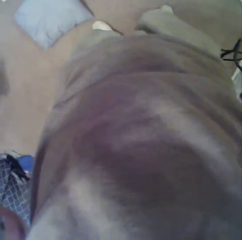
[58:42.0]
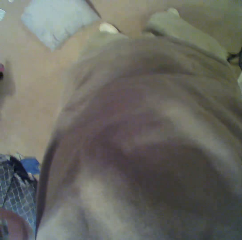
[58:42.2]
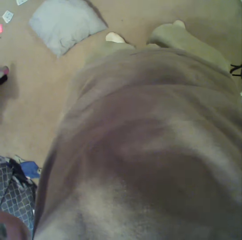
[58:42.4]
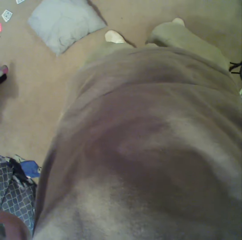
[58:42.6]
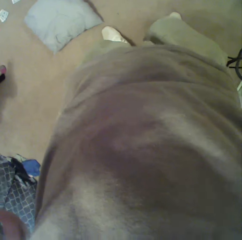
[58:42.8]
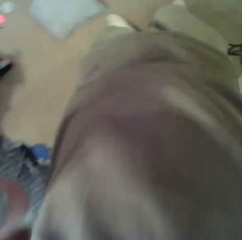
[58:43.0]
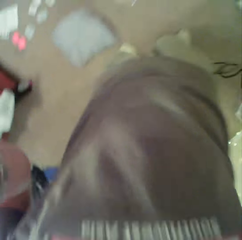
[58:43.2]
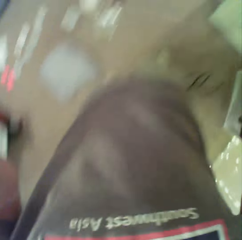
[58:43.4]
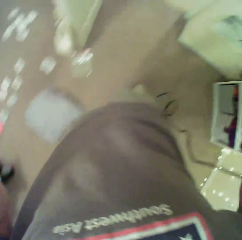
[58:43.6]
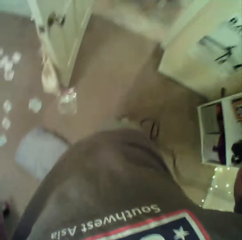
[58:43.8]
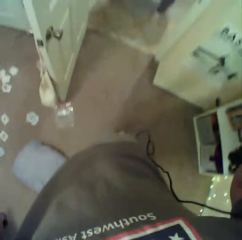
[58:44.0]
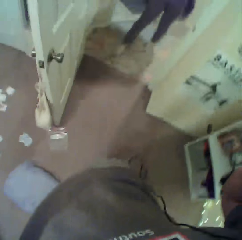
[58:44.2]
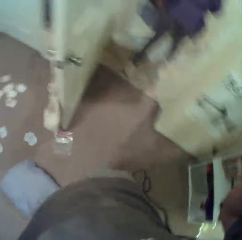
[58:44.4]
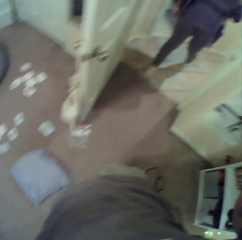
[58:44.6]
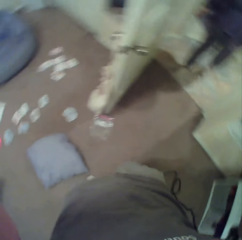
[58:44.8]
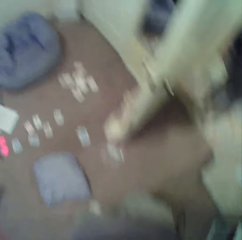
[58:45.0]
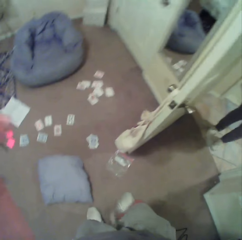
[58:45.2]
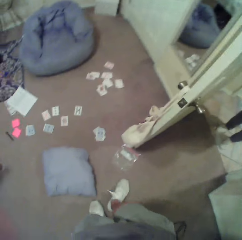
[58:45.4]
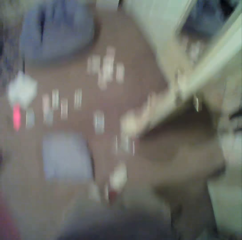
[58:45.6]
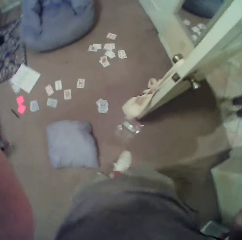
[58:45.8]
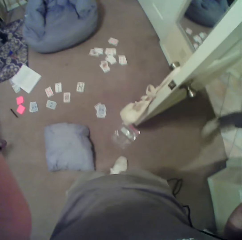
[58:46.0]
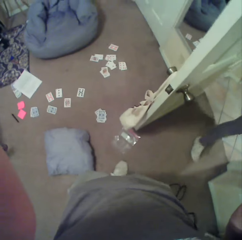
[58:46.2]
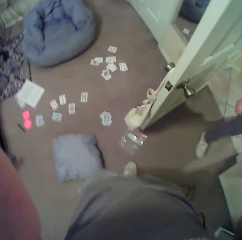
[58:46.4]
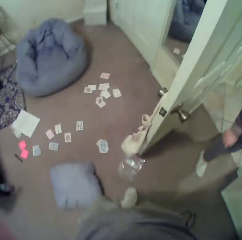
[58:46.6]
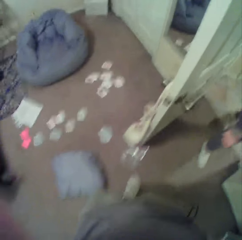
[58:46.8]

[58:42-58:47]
A woman stands at the door.
